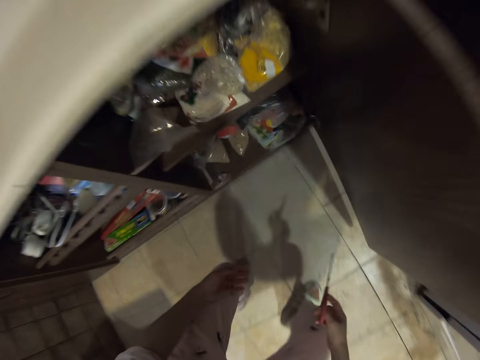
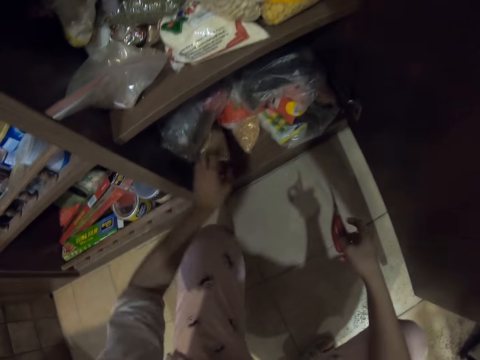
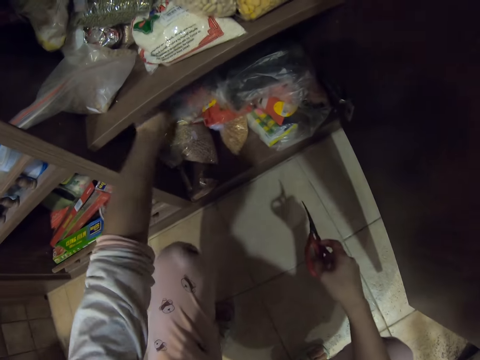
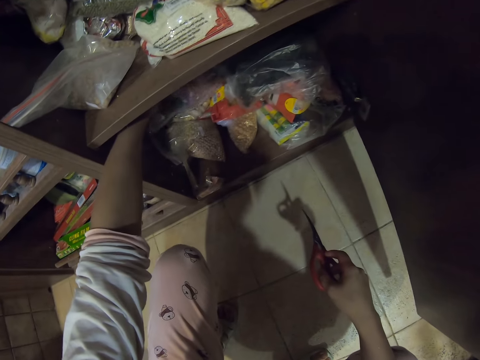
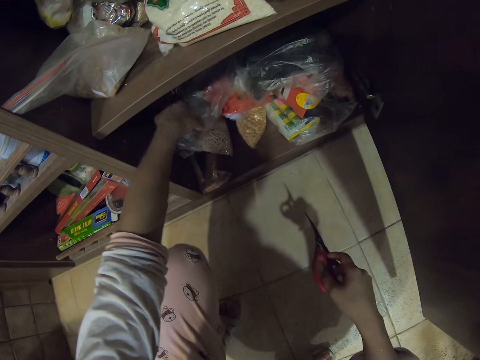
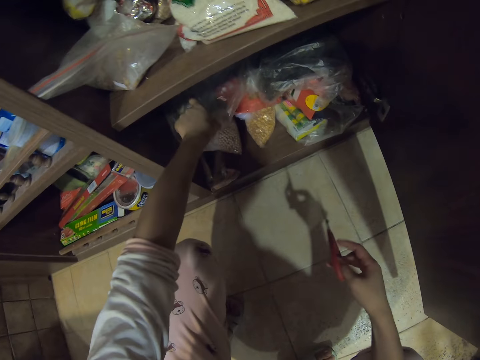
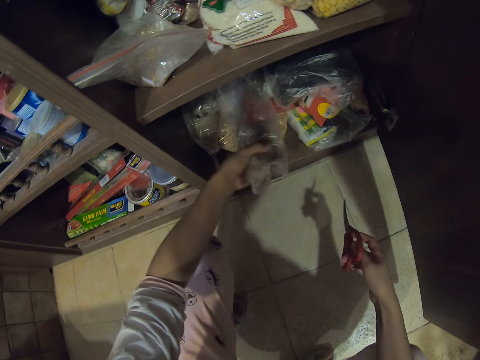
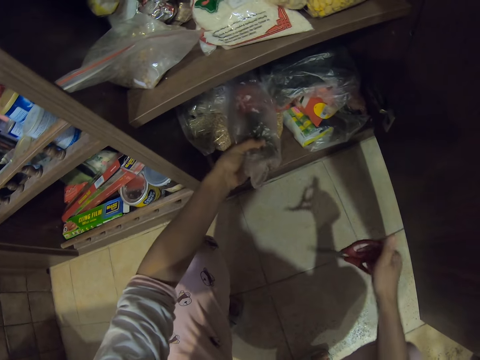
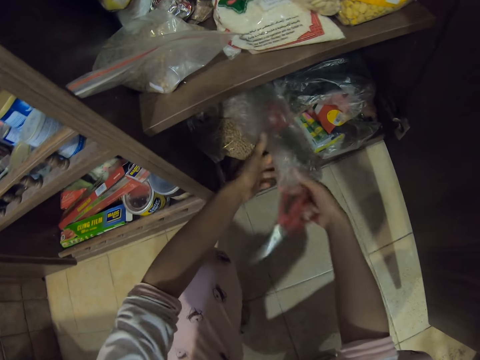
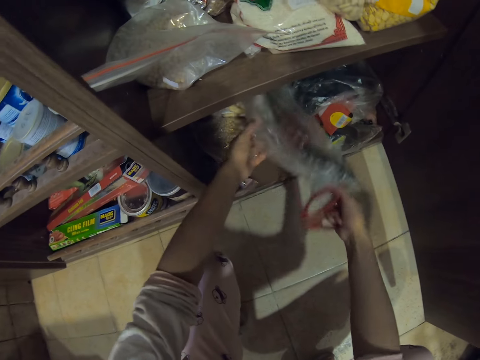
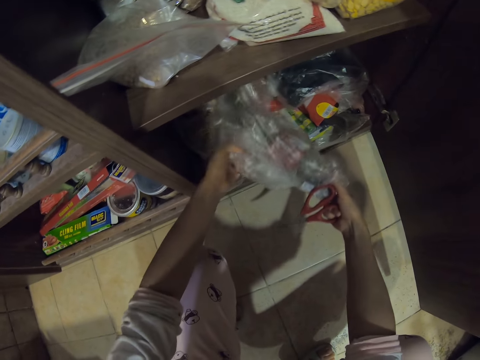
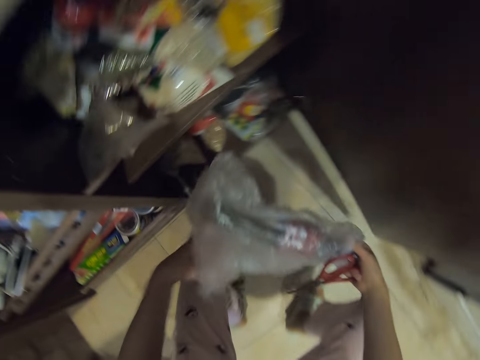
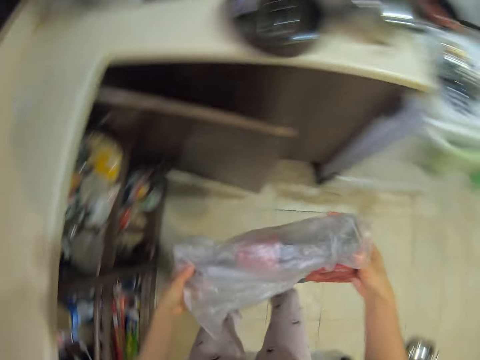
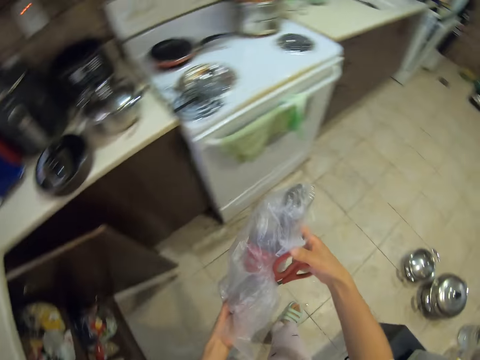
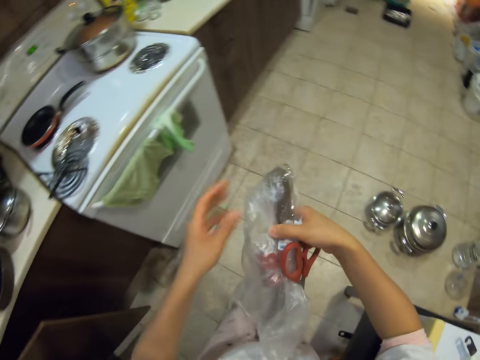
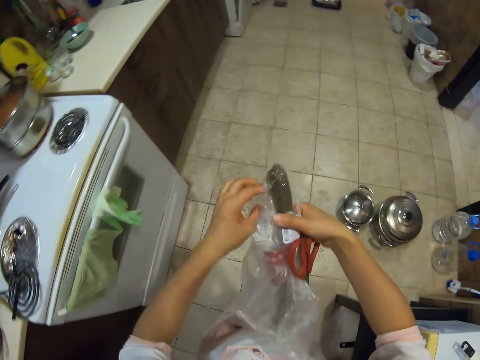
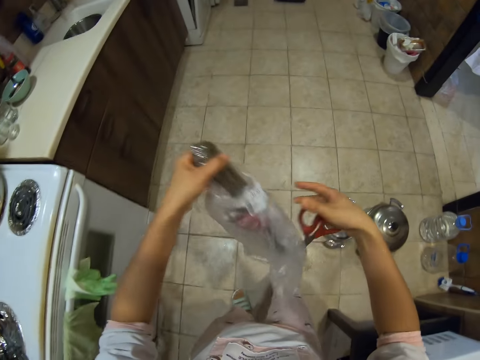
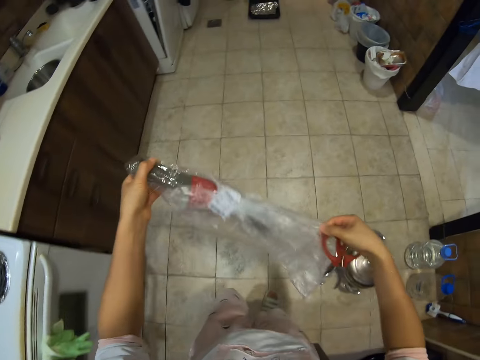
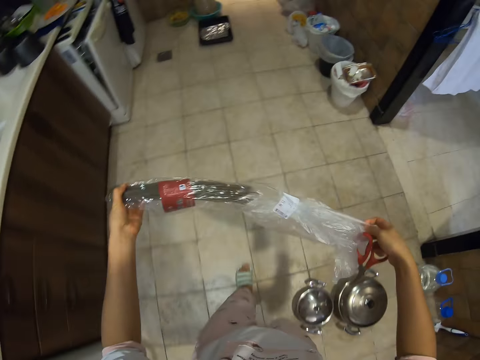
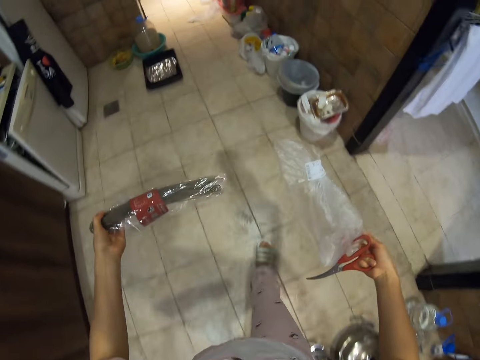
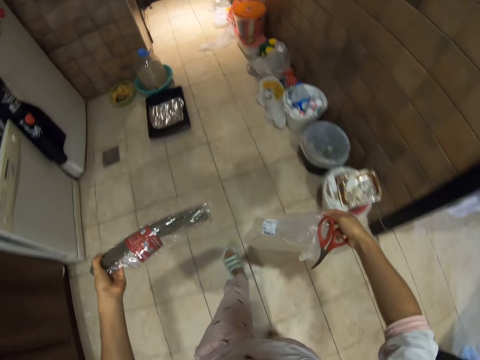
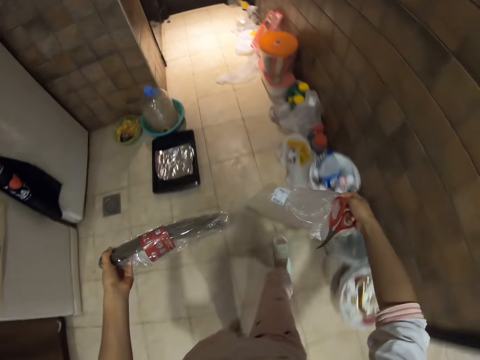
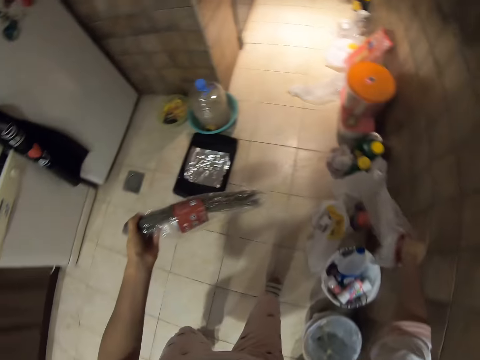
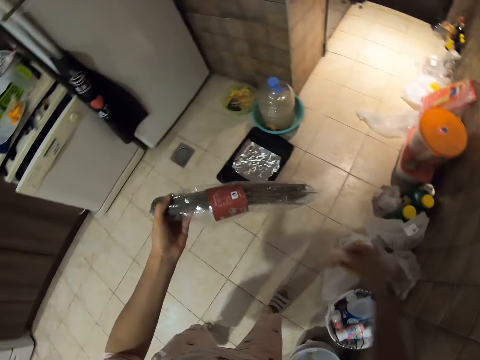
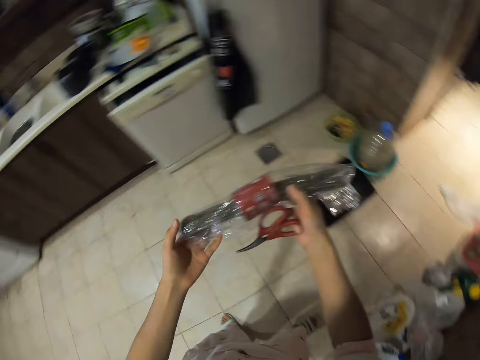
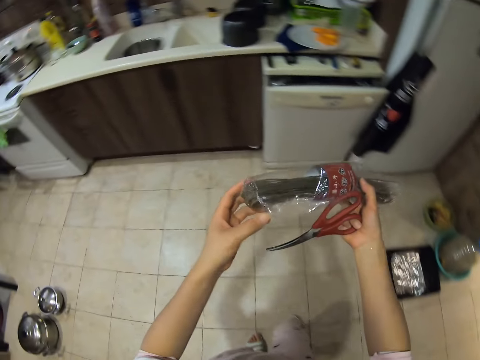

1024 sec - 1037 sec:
The camera wearer picks up something. They pick up an object. They walk around. They throw a bag or paper down.

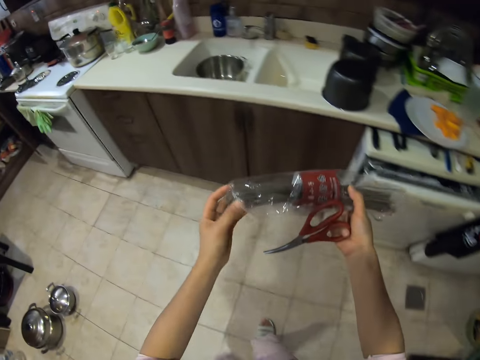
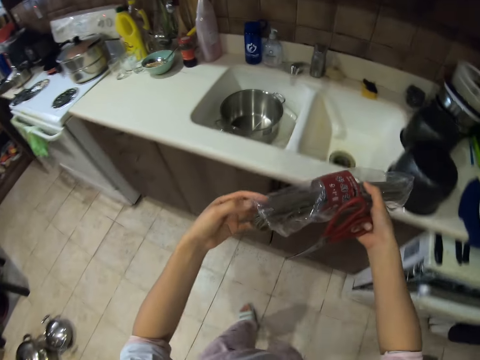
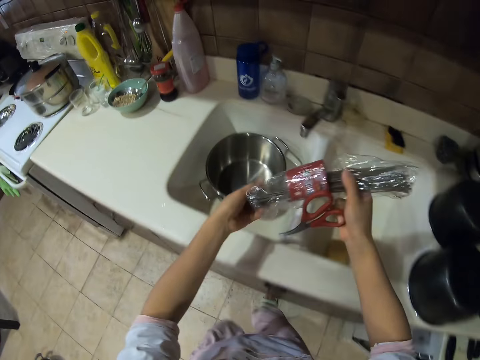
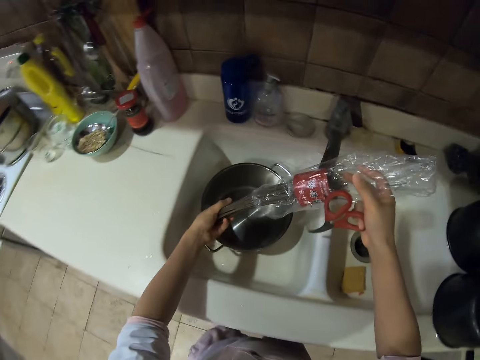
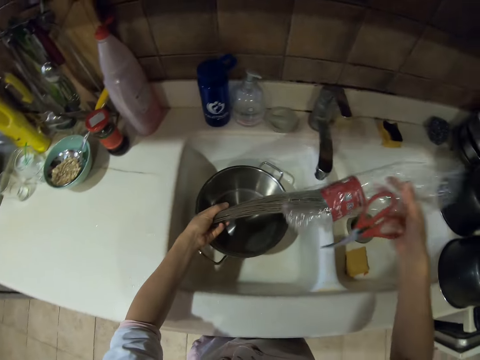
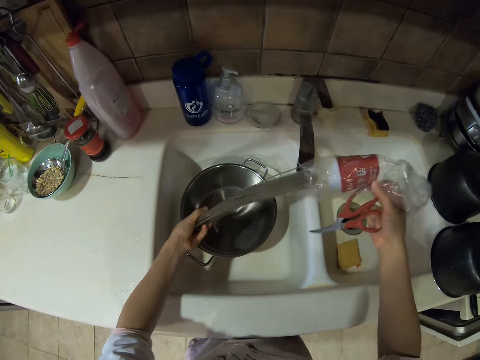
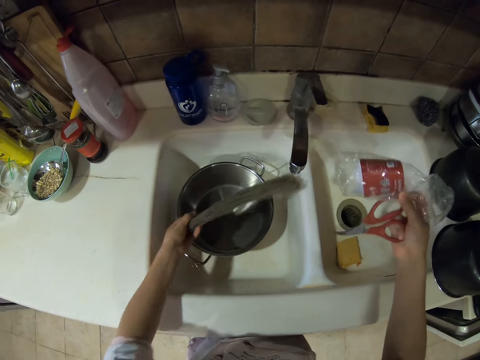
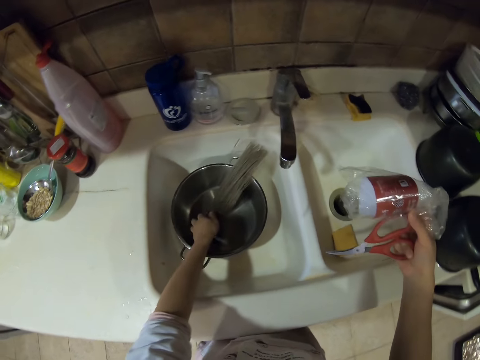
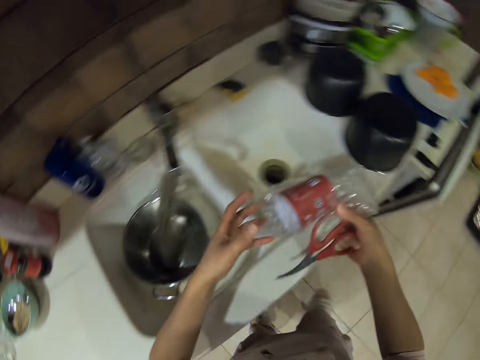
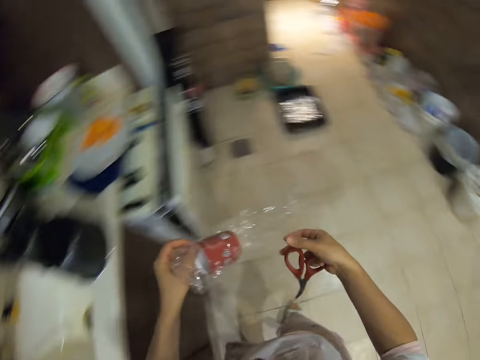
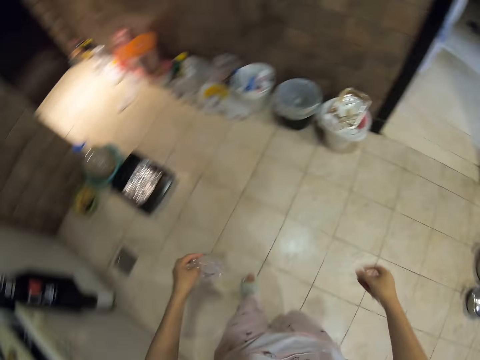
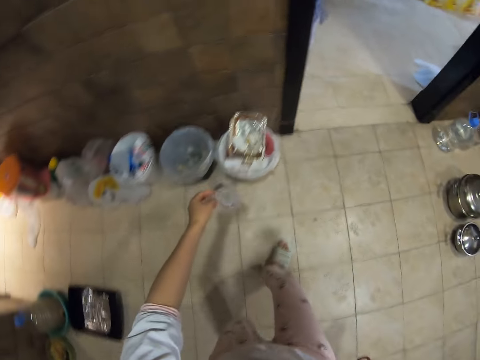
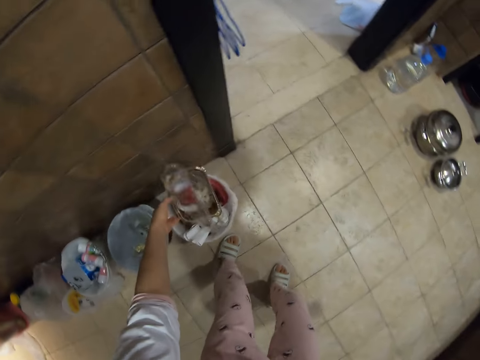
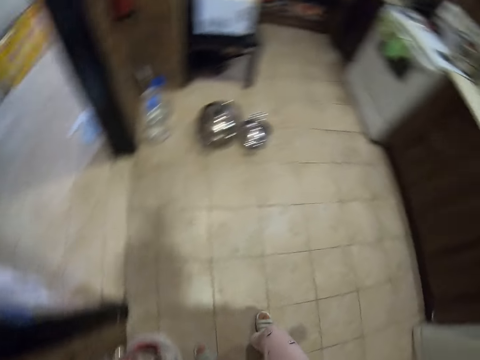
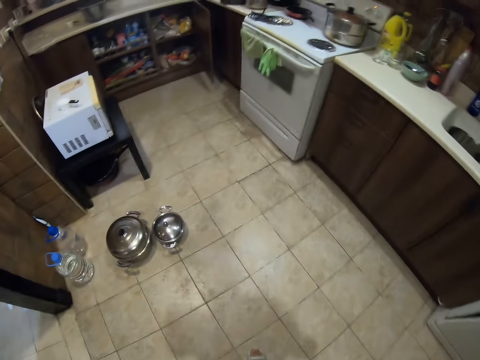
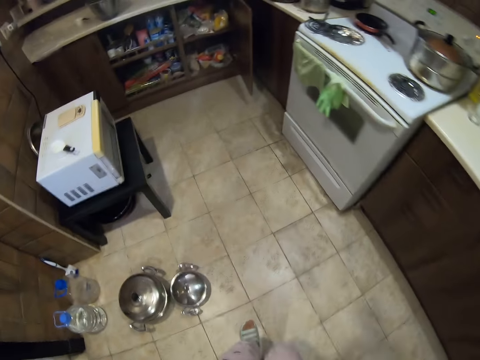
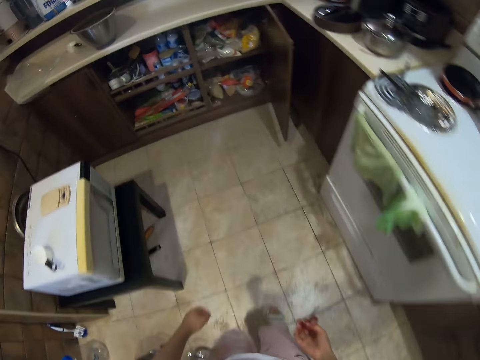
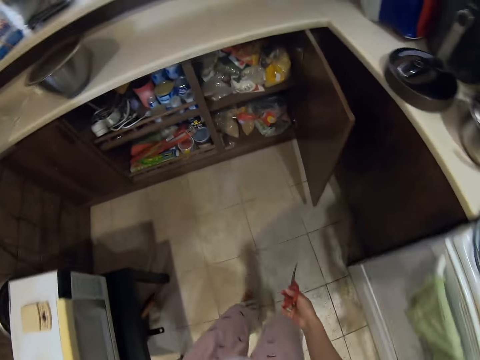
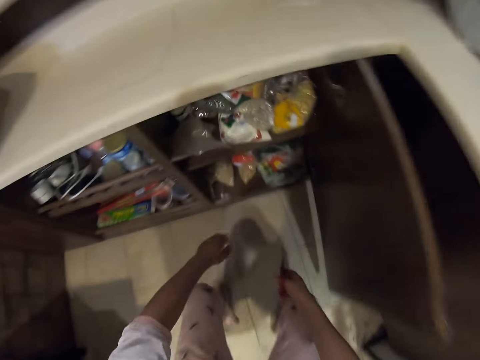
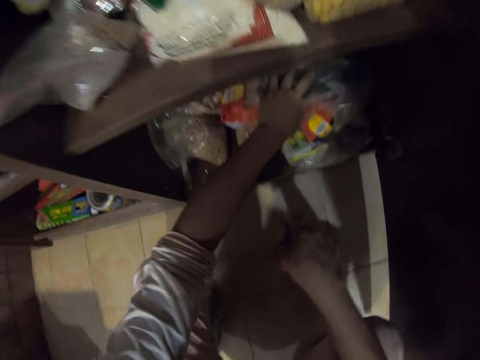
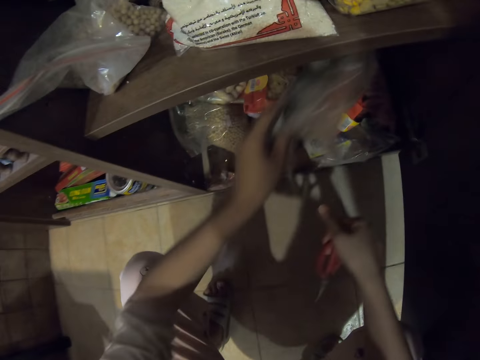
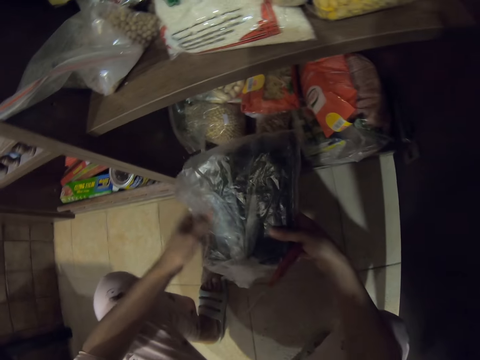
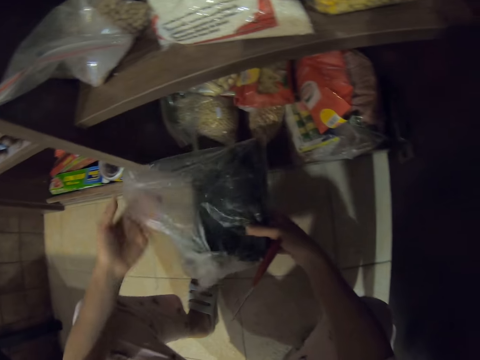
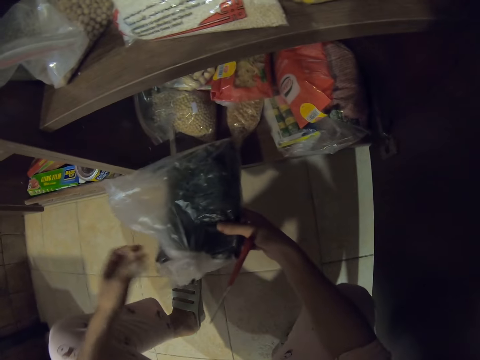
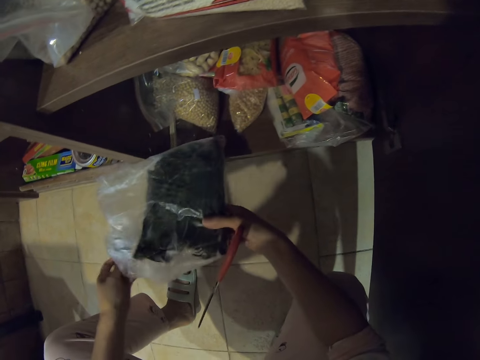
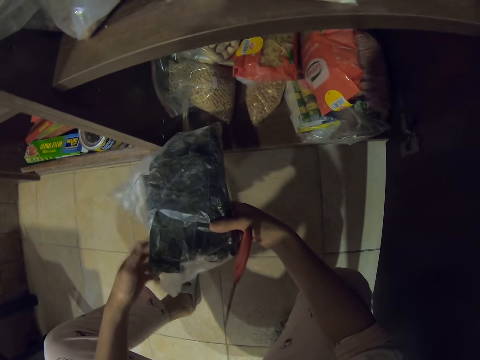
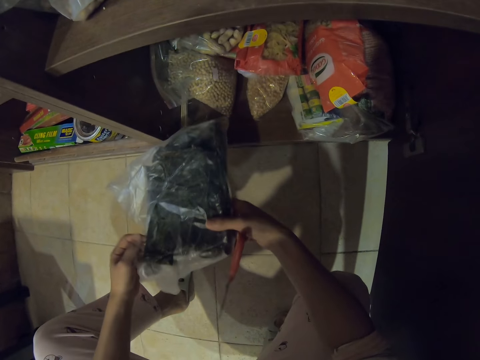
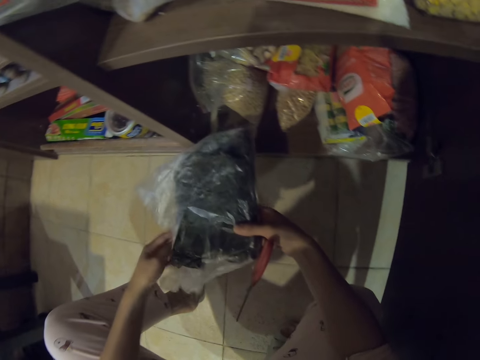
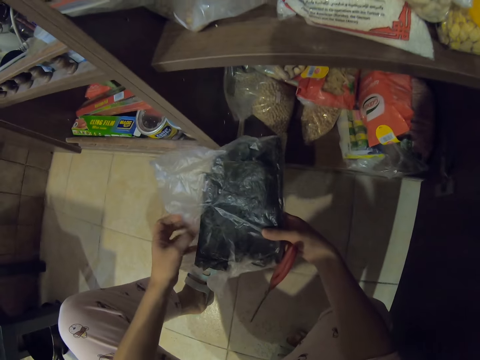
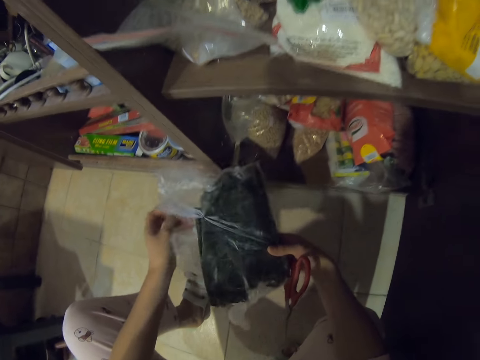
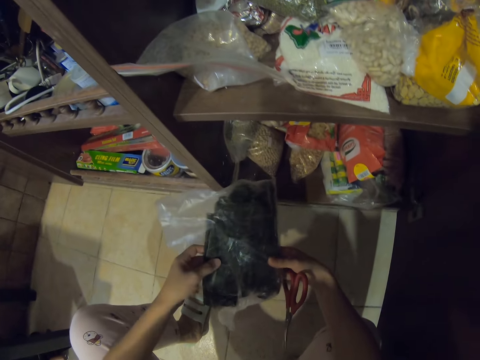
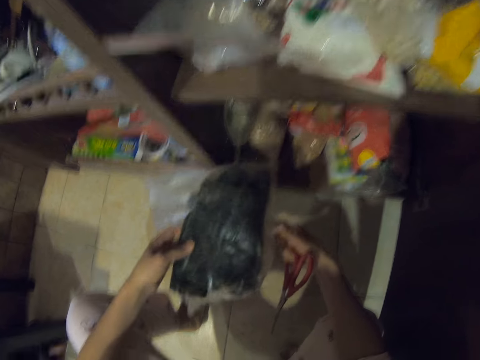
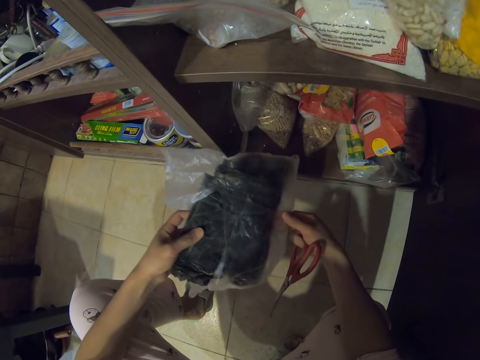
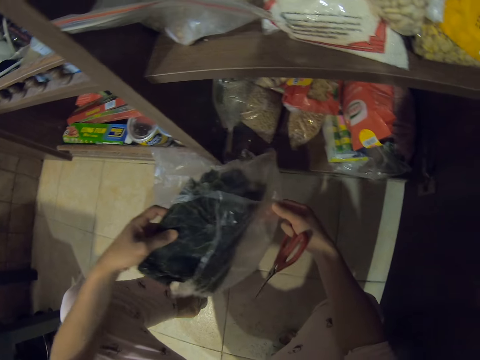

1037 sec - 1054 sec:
The camera wearer walks around. They remove something from the paper. They put something in the cooking pot. They walk around. They throw trash in the trash bin. They walk around. They pick up something. They unwrap something.
